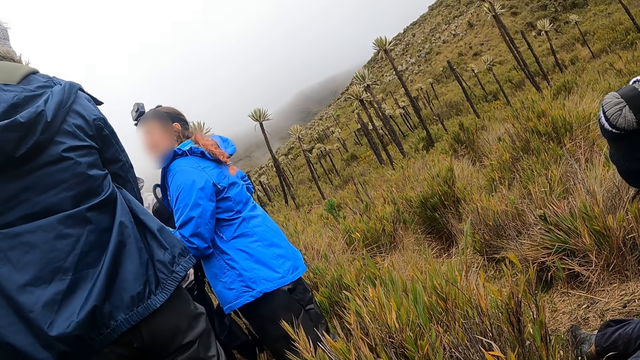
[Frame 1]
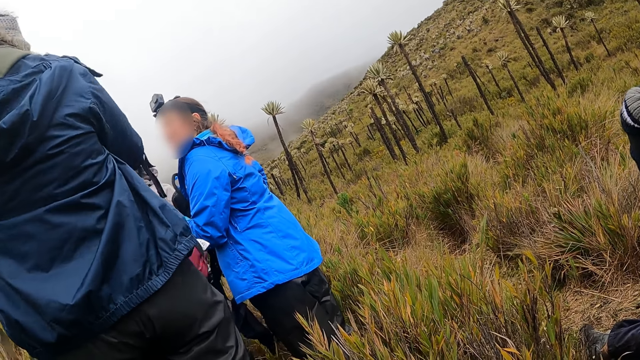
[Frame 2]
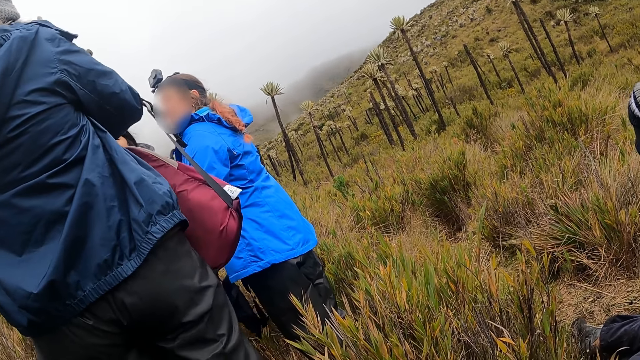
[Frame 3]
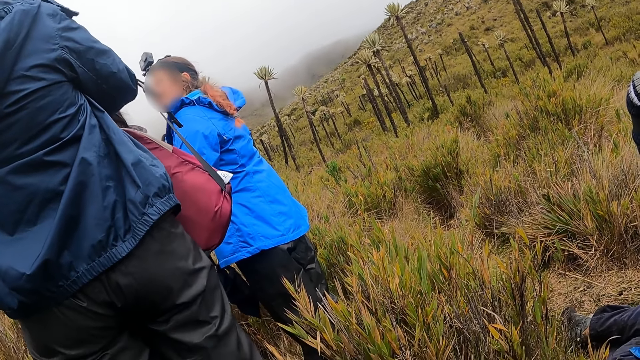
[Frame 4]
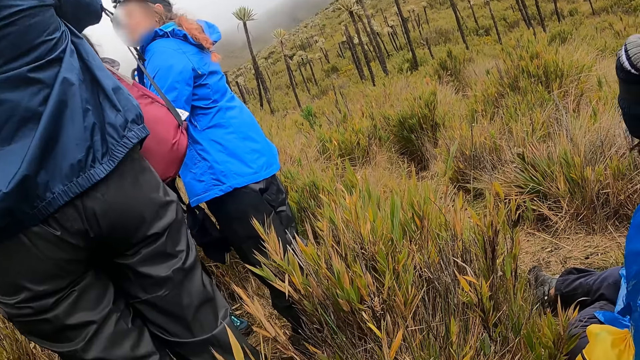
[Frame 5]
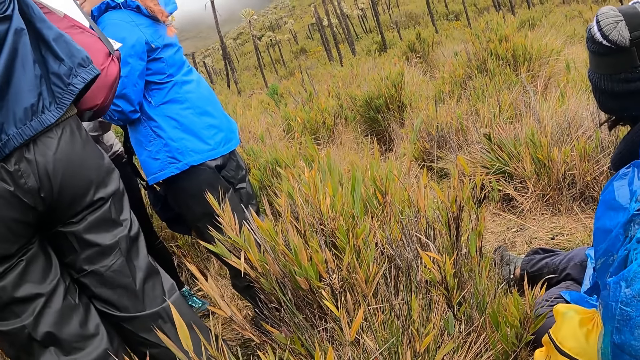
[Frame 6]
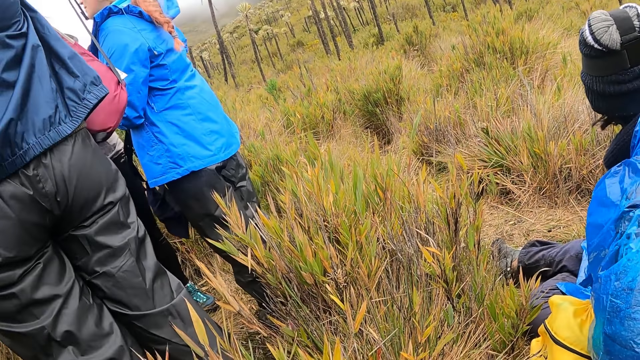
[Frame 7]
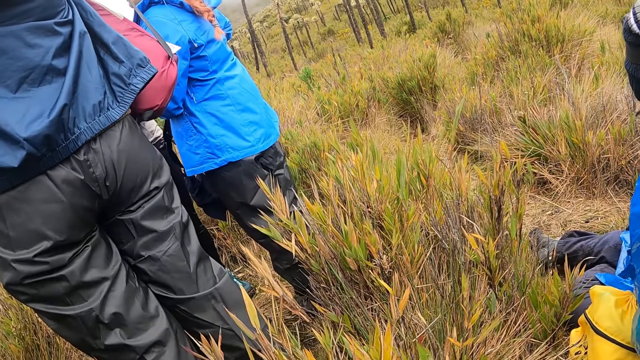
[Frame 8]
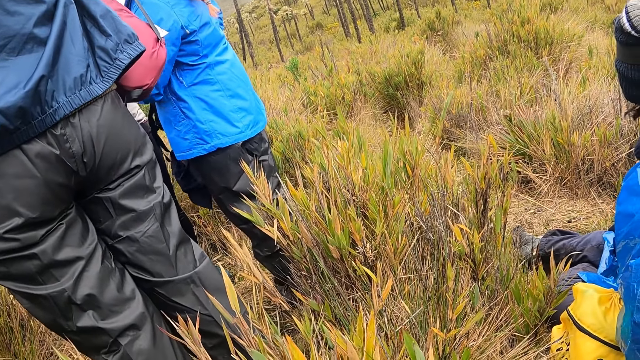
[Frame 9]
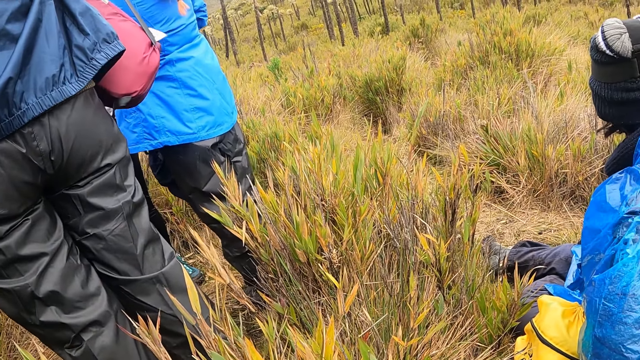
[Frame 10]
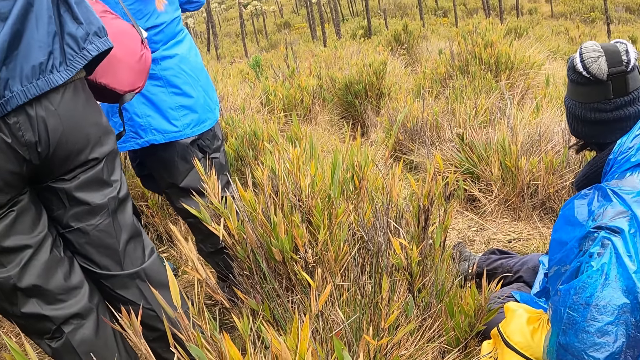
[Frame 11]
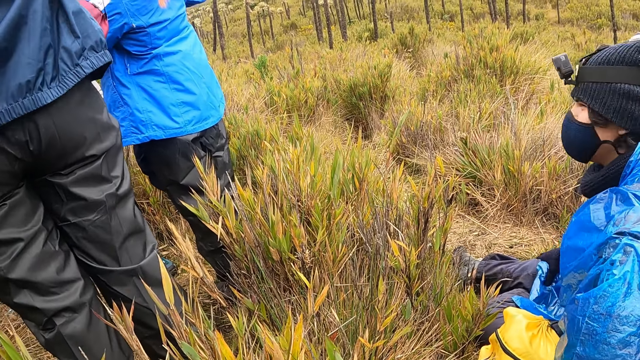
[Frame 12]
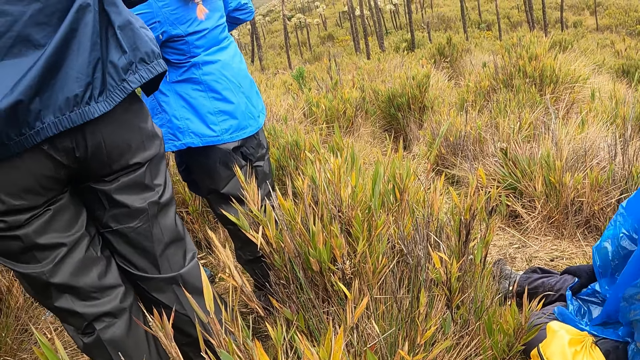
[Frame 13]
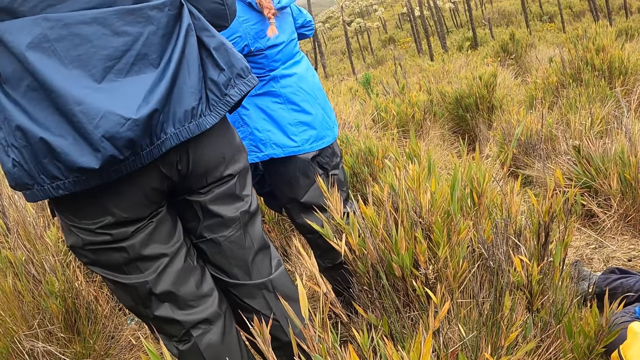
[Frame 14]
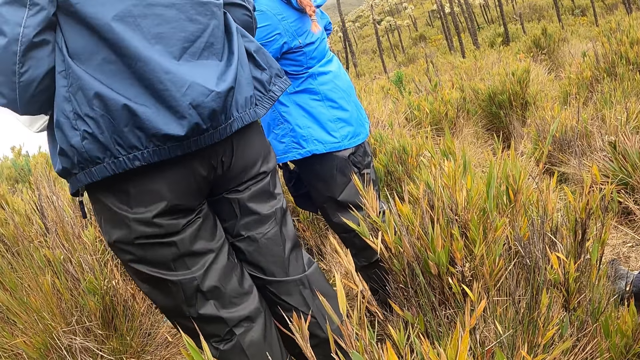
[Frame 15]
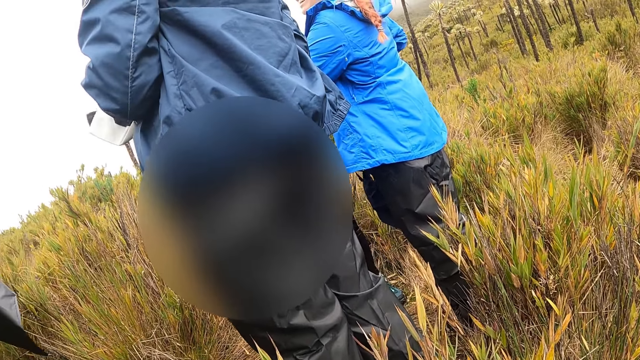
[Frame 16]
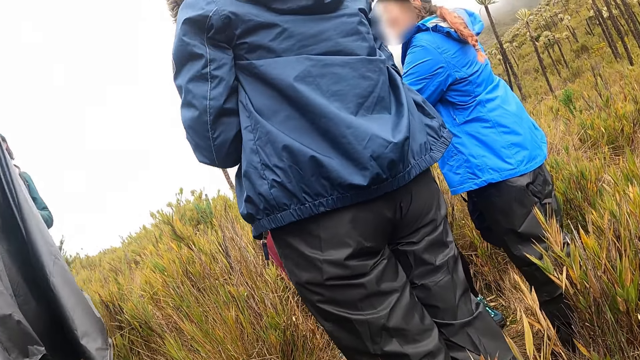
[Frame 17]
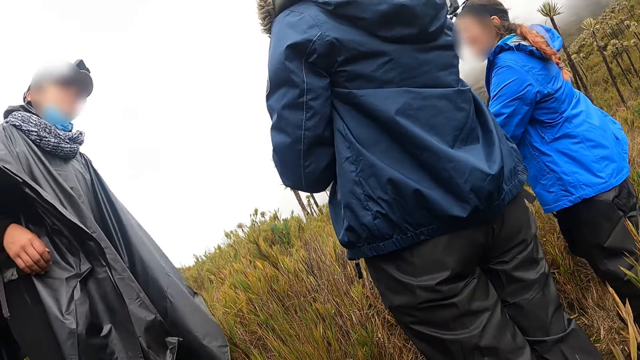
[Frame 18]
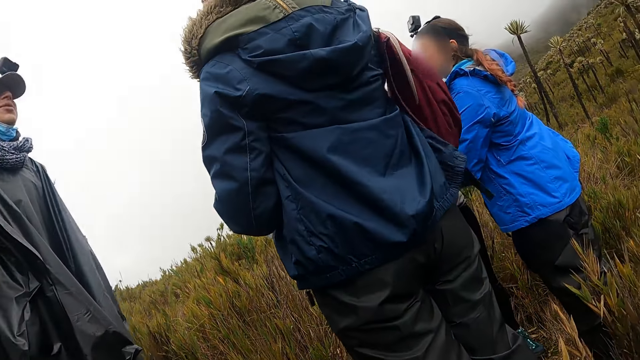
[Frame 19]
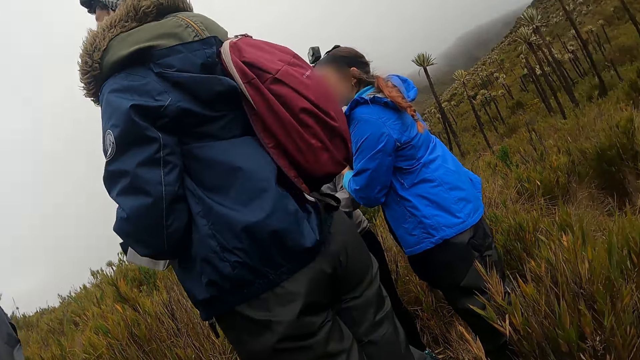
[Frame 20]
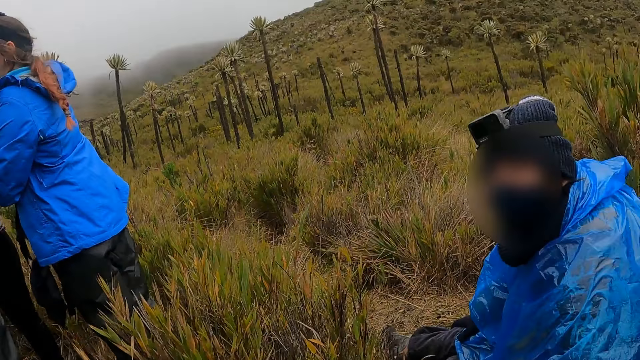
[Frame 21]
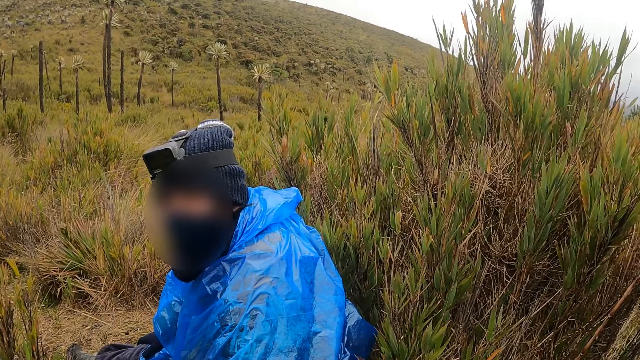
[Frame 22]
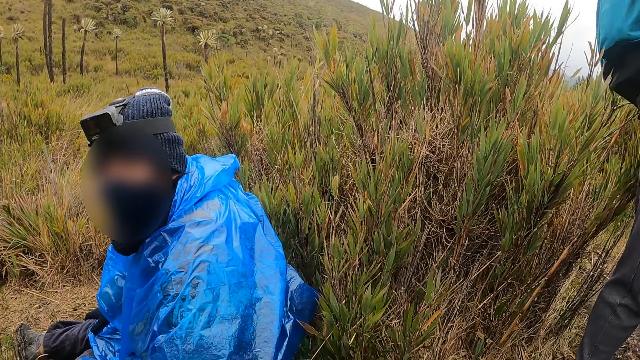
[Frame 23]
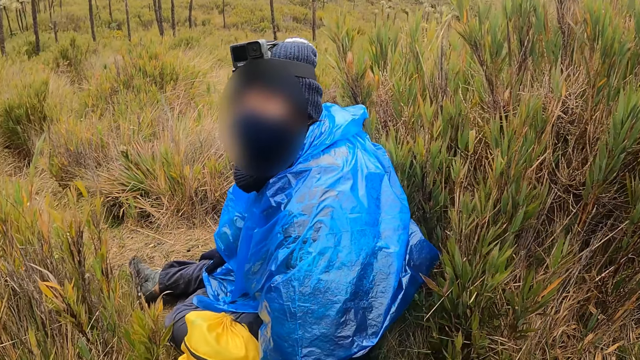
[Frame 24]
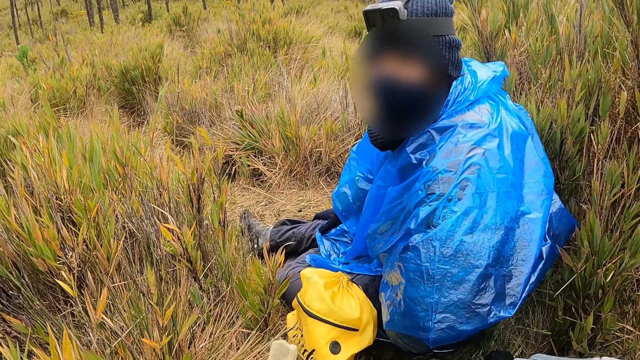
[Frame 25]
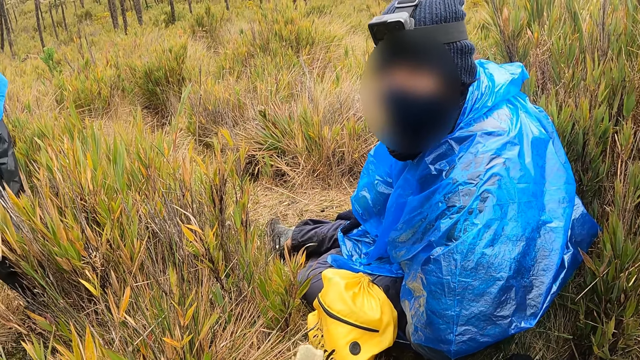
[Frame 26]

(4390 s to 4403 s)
The camera wearer looks at a person. A woman hangs a bag on her right shoulder with her left hand. The camera wearer looks at another person.

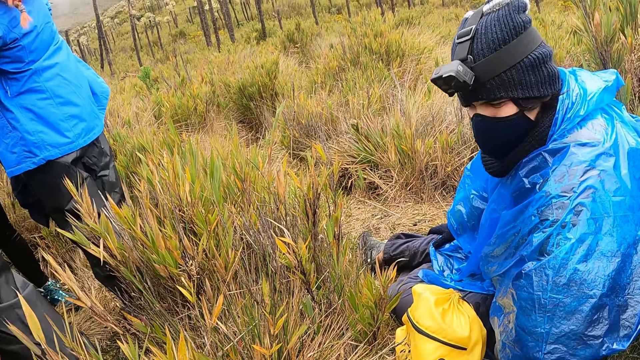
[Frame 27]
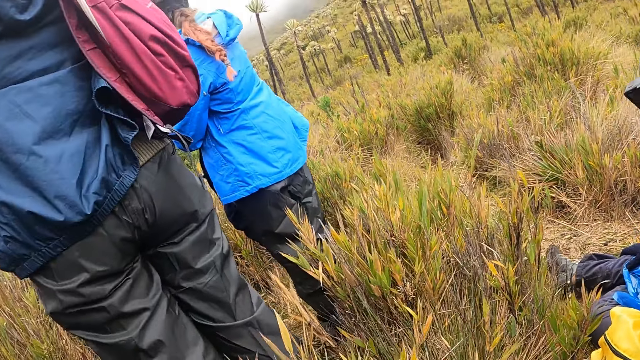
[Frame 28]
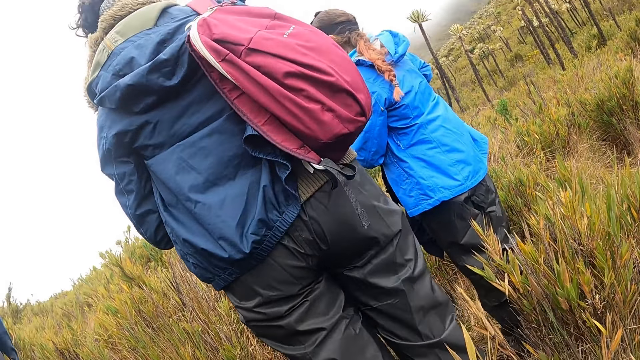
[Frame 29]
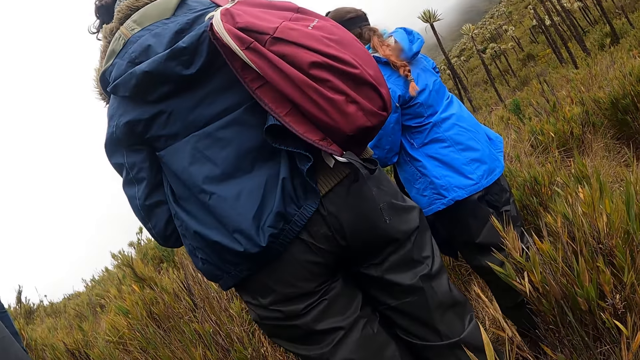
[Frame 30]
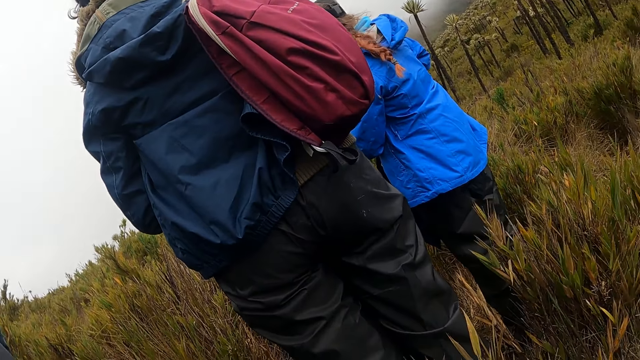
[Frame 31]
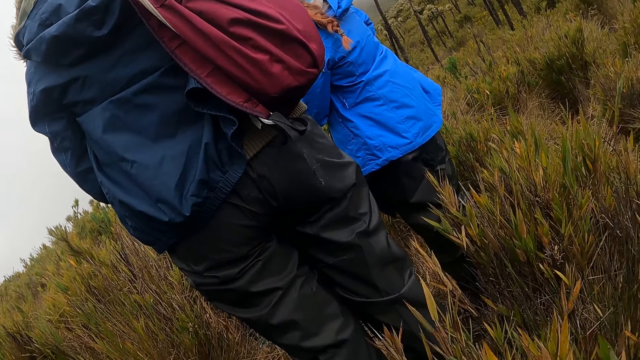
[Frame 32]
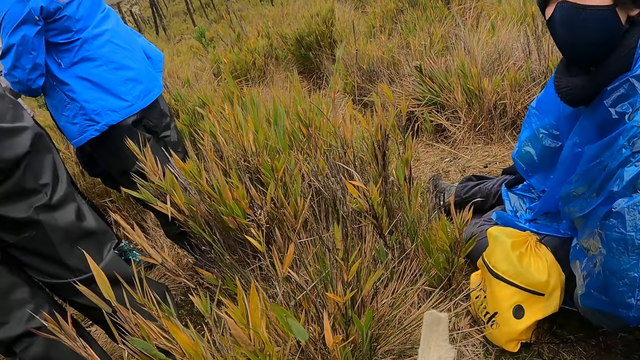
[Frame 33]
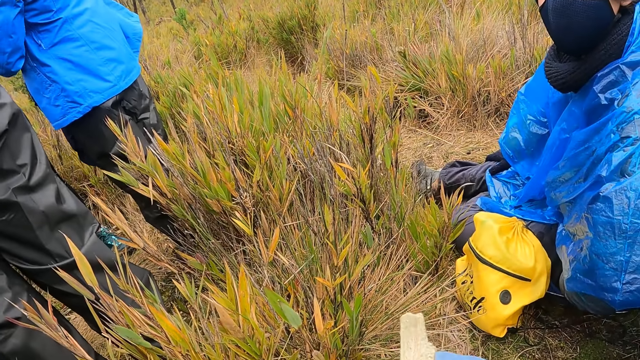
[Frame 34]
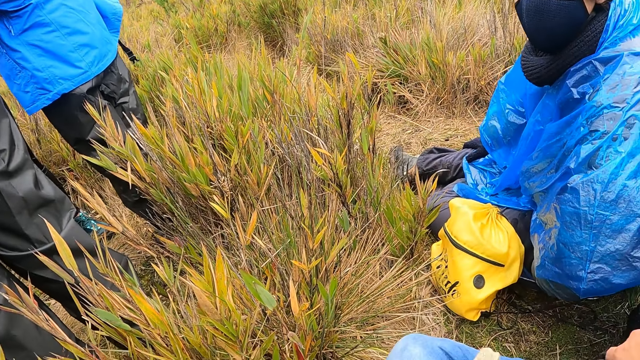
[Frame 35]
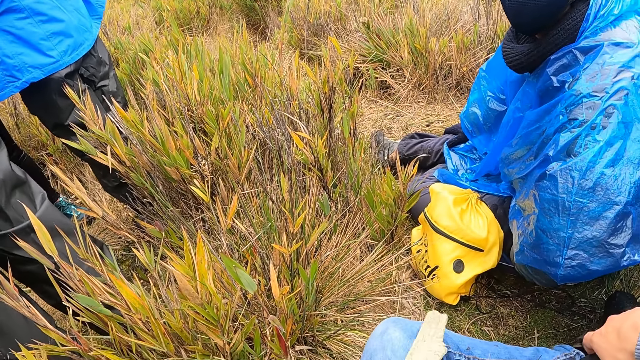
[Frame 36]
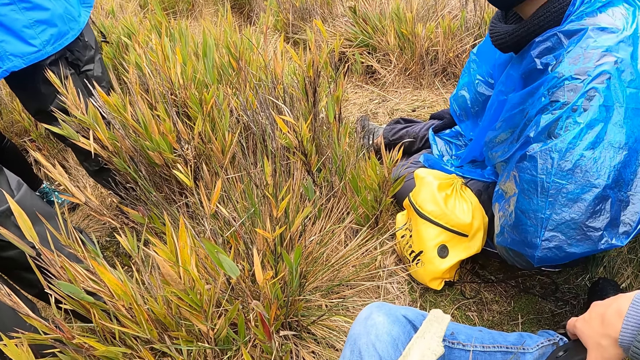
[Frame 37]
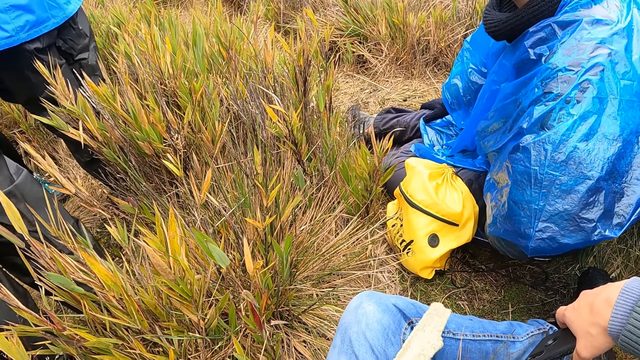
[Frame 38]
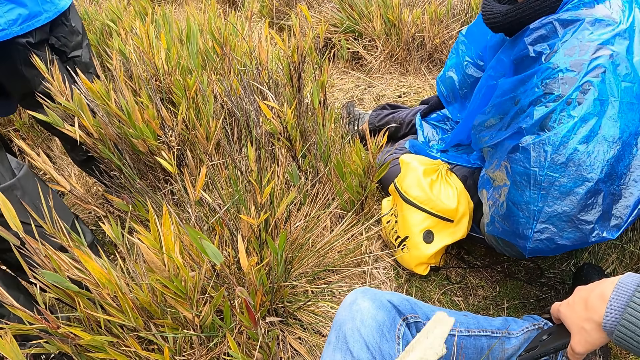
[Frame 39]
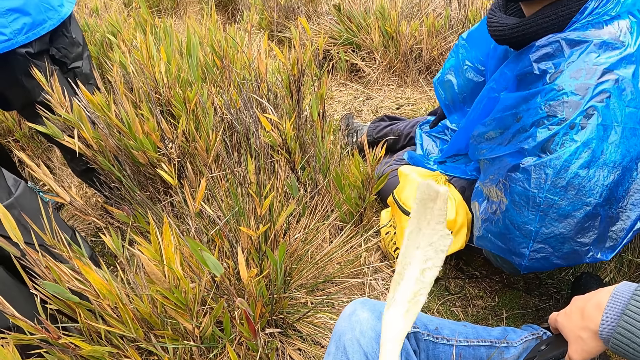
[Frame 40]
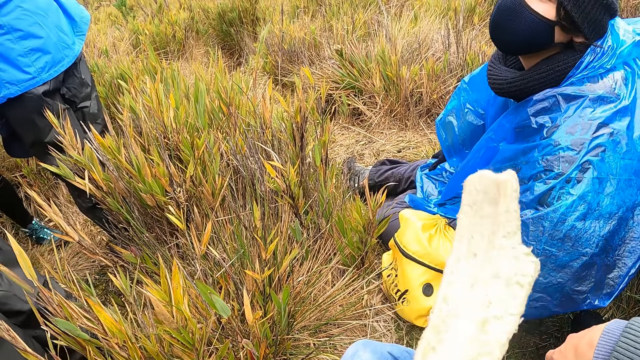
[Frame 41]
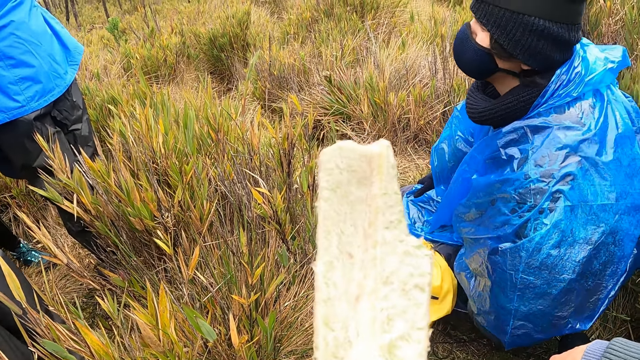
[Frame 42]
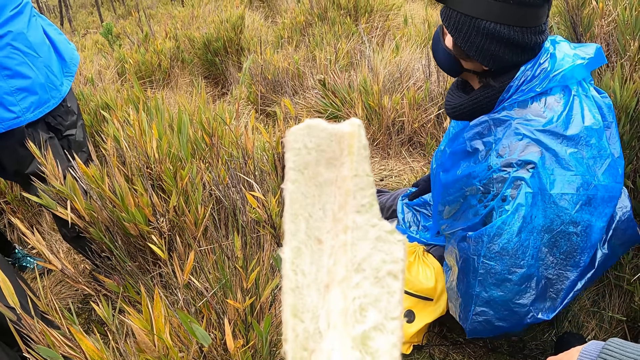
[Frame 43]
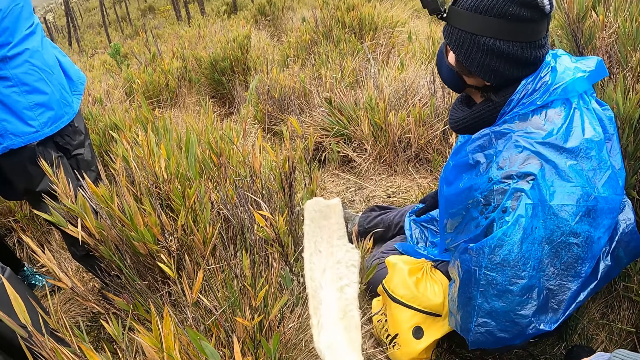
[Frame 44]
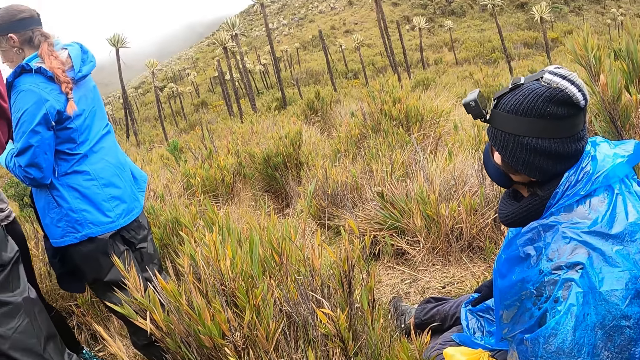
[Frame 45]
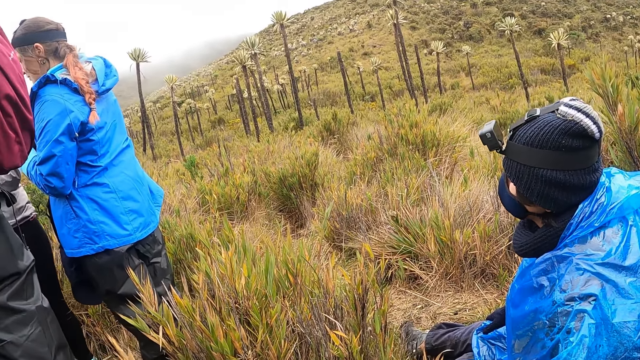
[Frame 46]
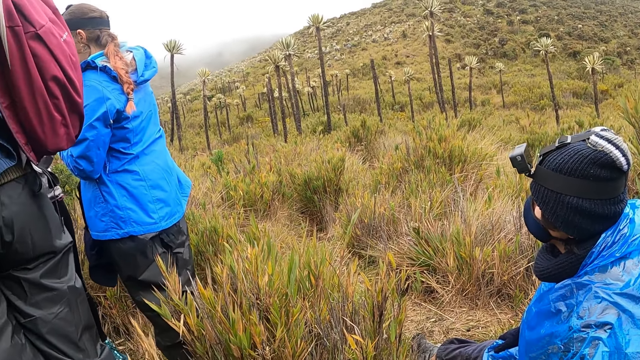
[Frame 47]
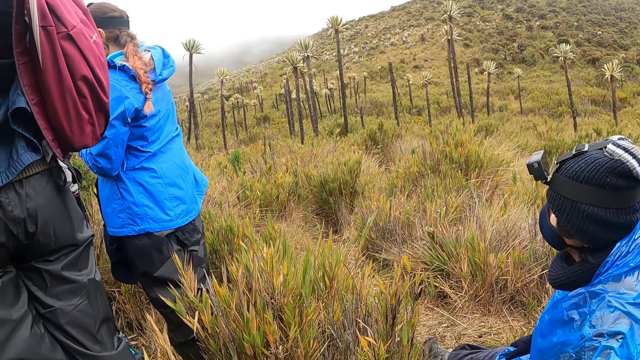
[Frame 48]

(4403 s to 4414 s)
The camera wearer looks at a person. They look around.
